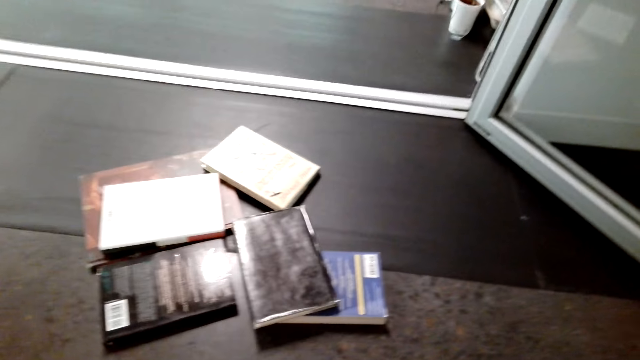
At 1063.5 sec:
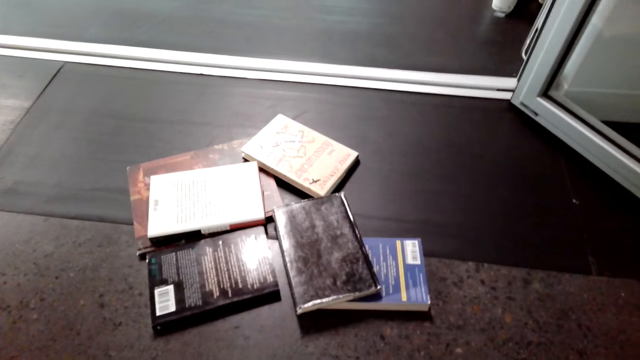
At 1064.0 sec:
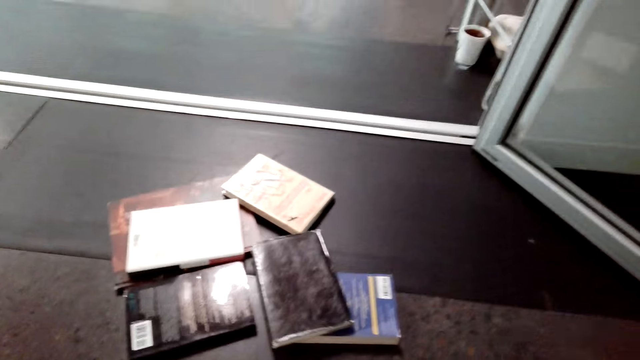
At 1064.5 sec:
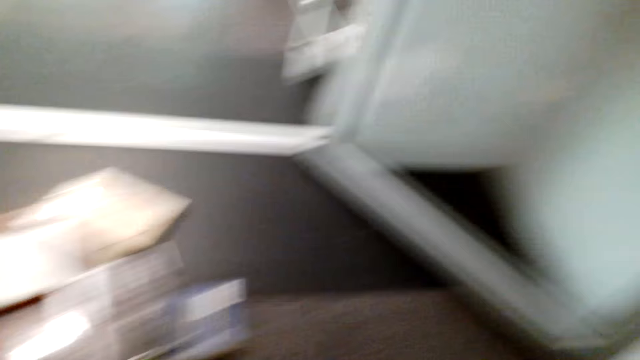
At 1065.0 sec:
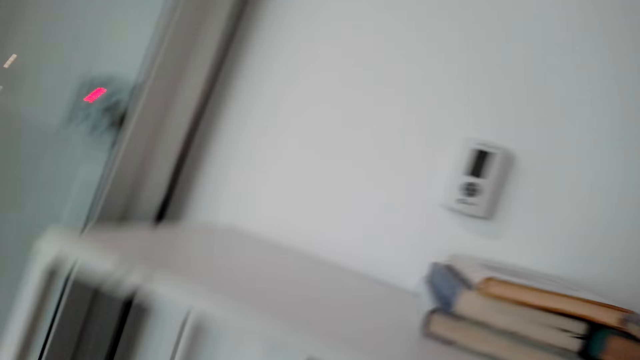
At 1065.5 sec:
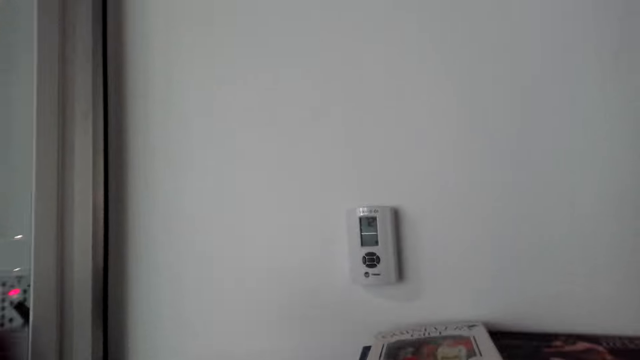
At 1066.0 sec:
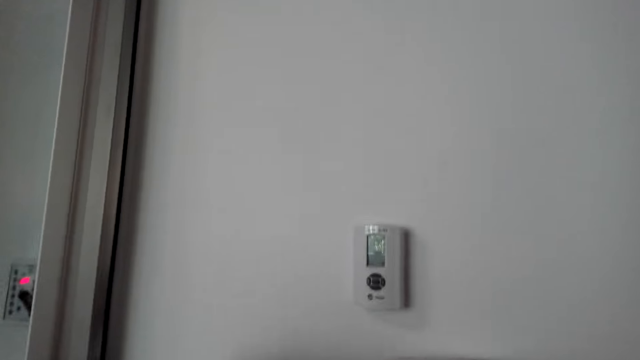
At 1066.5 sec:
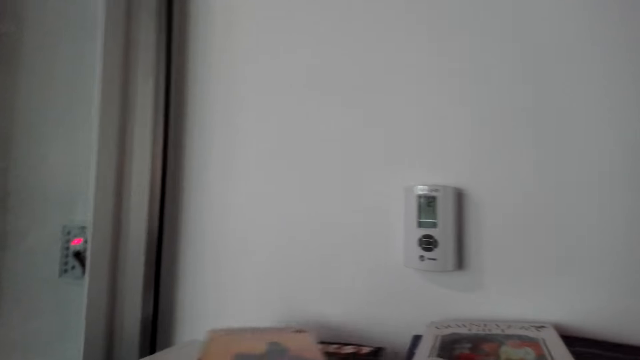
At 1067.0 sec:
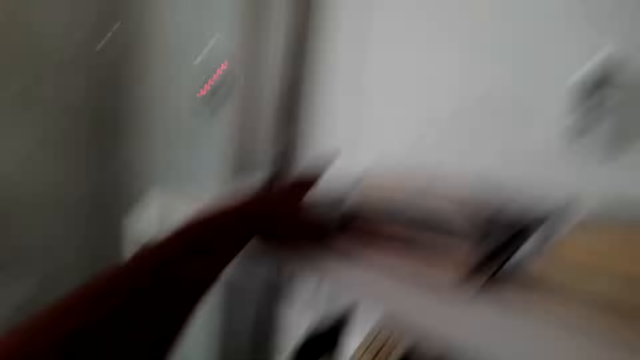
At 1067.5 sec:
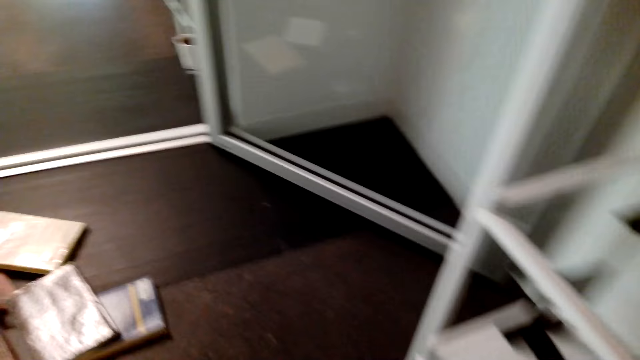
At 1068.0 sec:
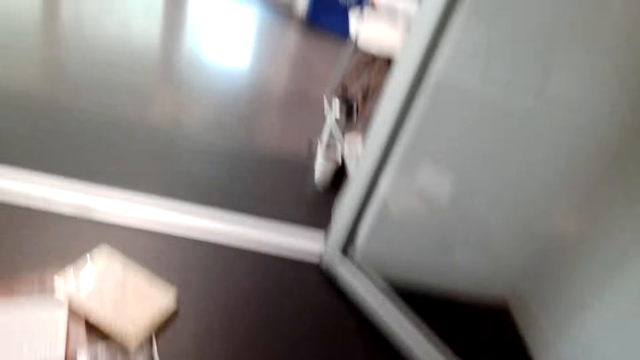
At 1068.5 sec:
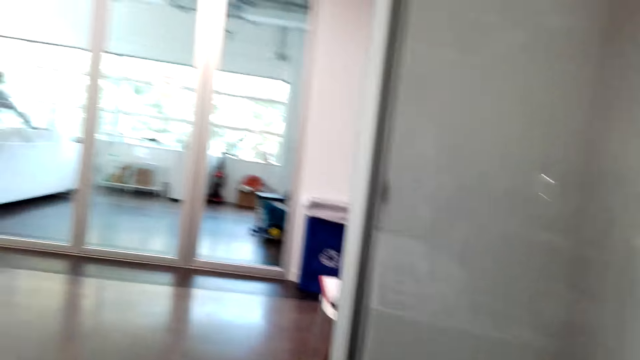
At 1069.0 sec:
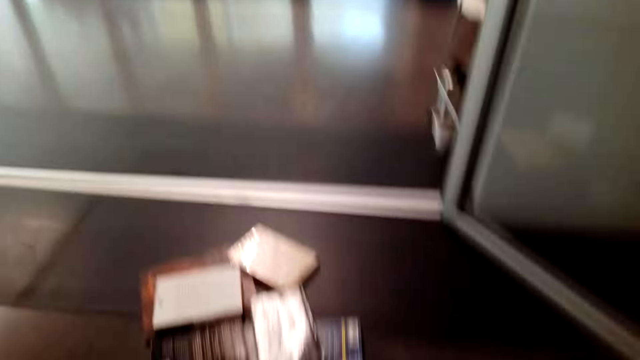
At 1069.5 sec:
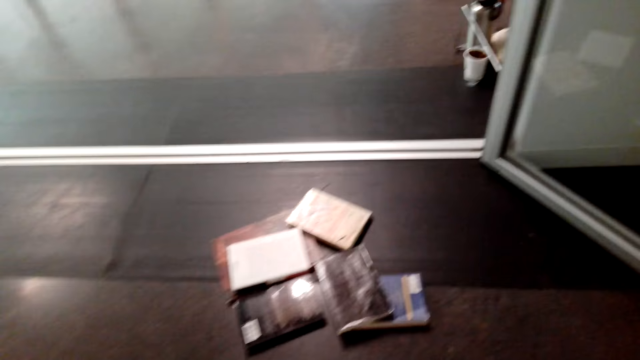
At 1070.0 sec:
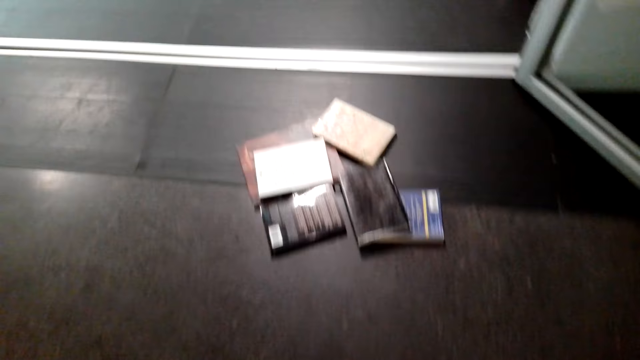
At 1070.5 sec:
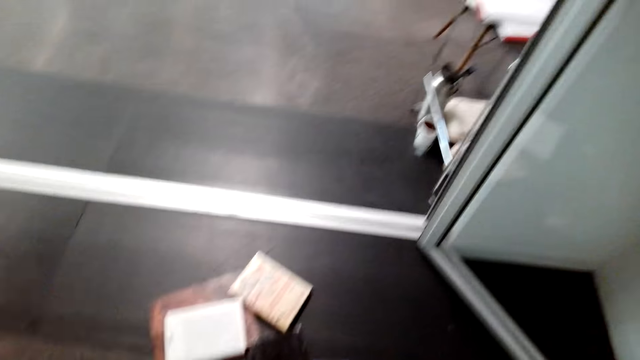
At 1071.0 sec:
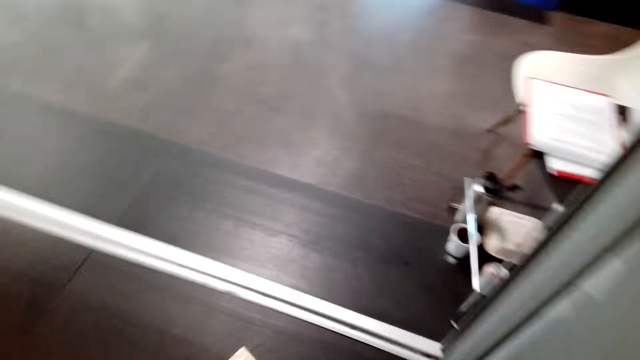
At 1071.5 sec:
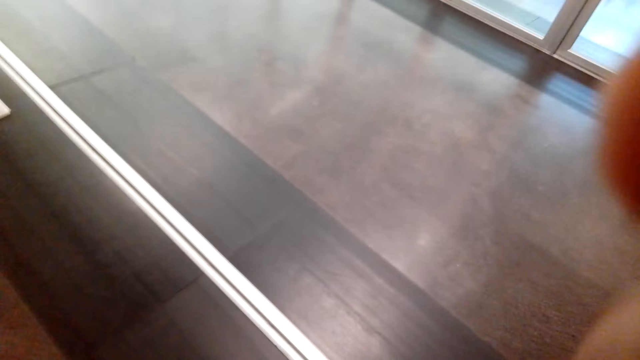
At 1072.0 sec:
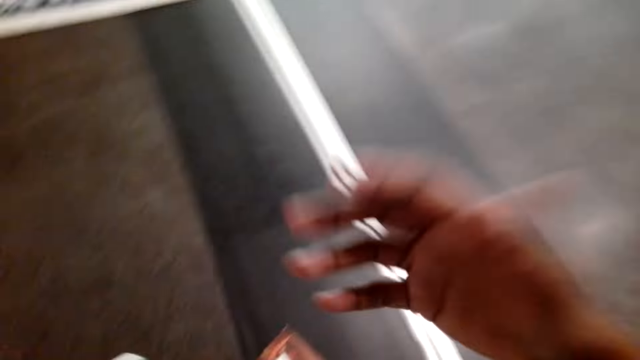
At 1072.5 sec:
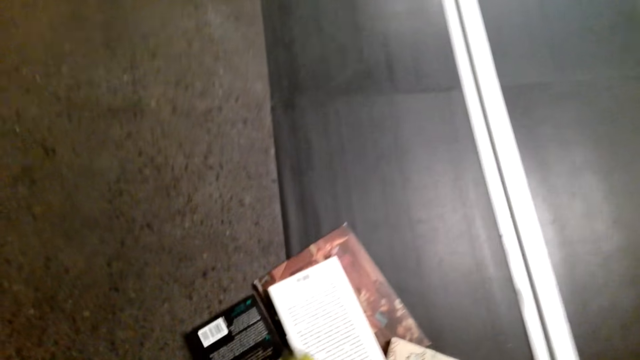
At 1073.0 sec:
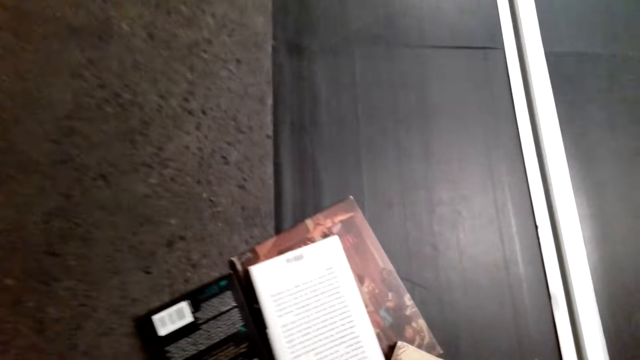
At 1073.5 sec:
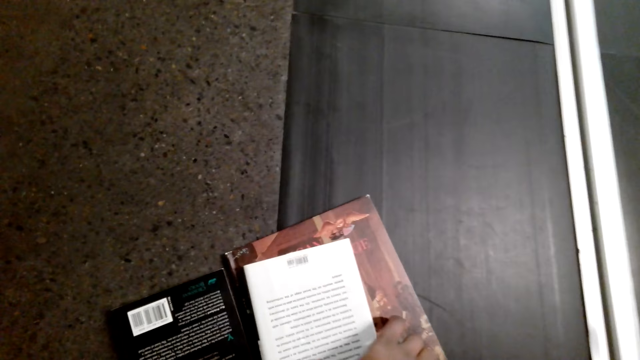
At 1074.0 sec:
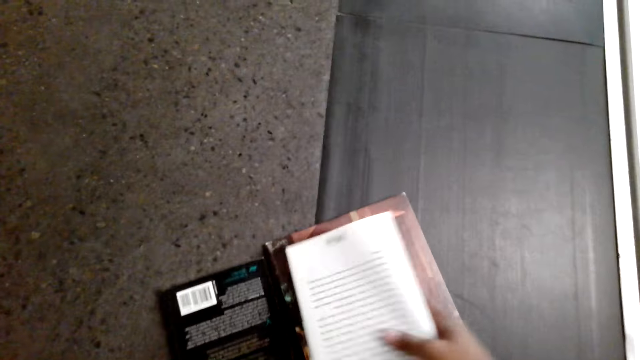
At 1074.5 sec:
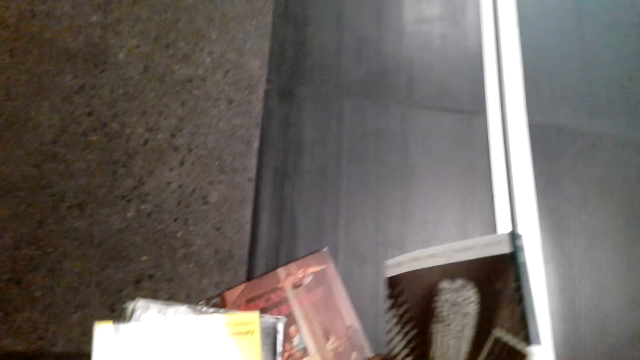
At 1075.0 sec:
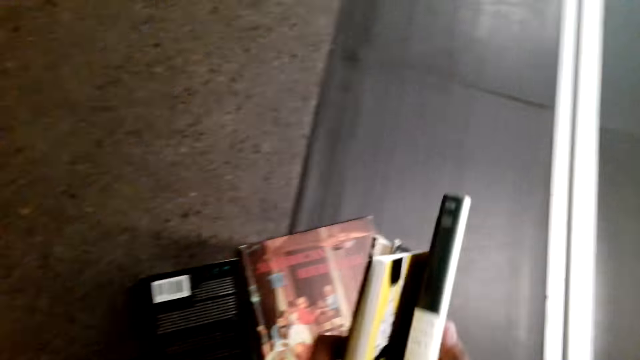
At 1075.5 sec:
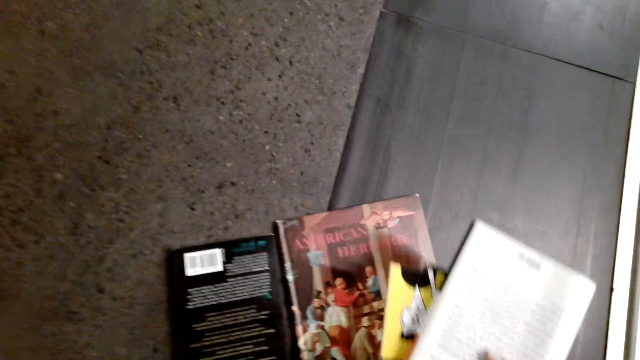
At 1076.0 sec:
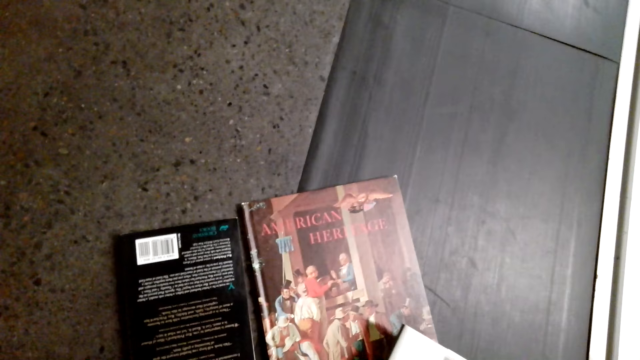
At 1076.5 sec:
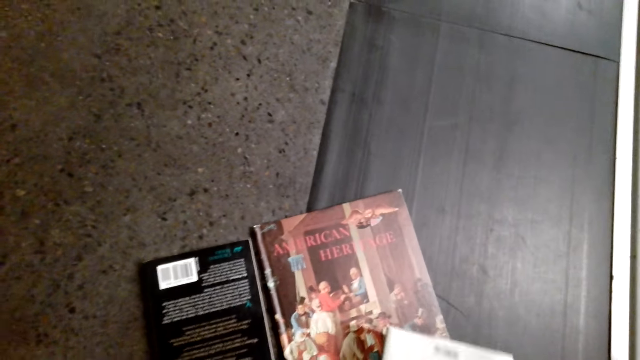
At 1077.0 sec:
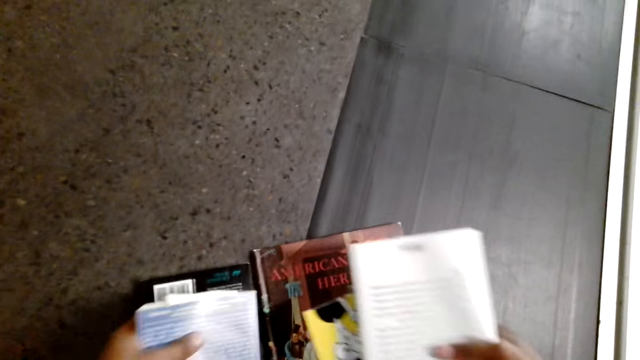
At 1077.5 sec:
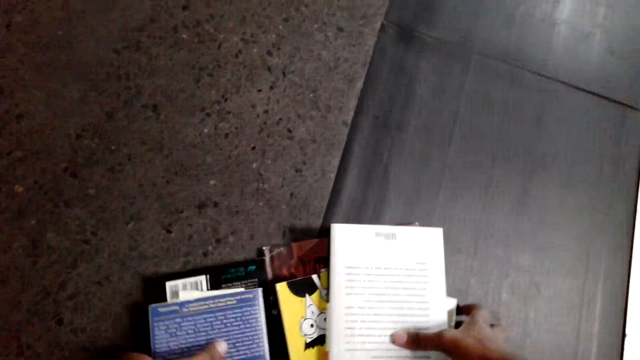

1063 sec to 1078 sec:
The camera wearer puts the books on the shelf. They adjust the camera. They pick up more books from the floor.

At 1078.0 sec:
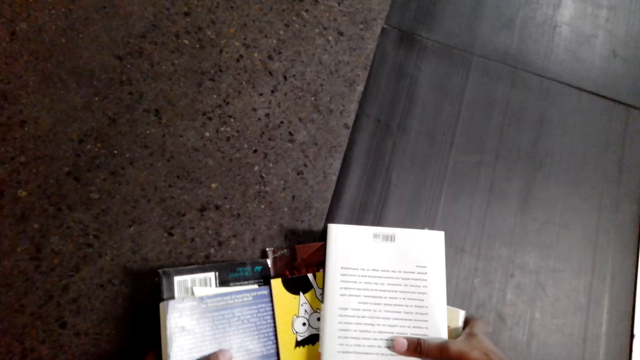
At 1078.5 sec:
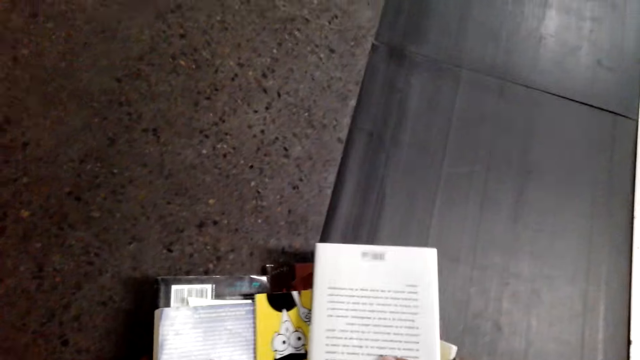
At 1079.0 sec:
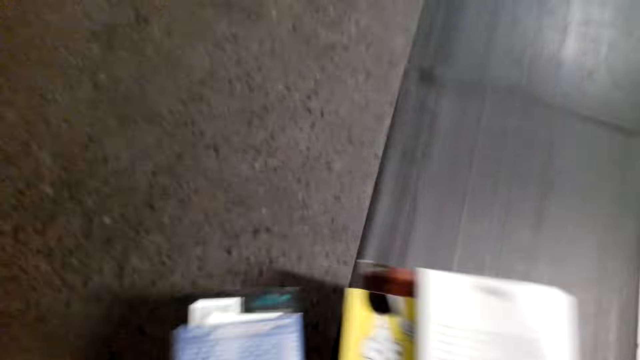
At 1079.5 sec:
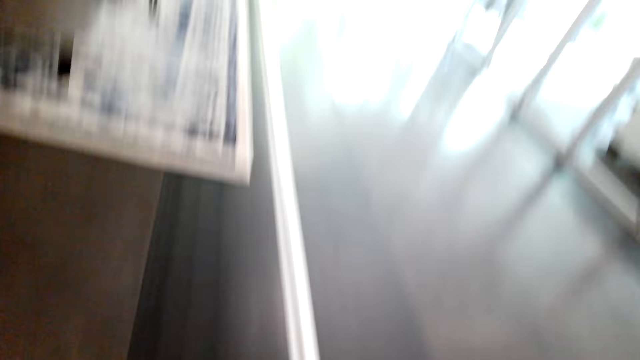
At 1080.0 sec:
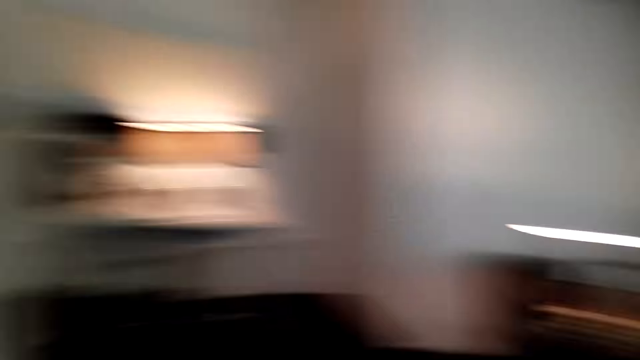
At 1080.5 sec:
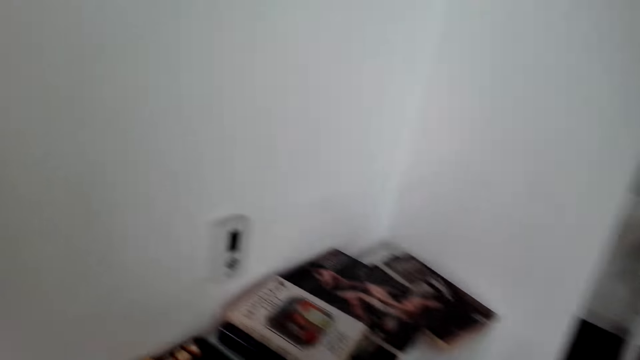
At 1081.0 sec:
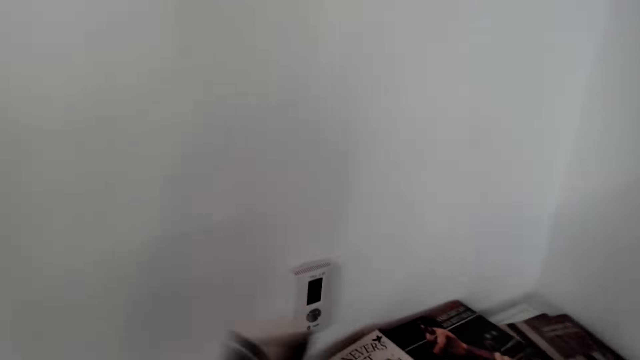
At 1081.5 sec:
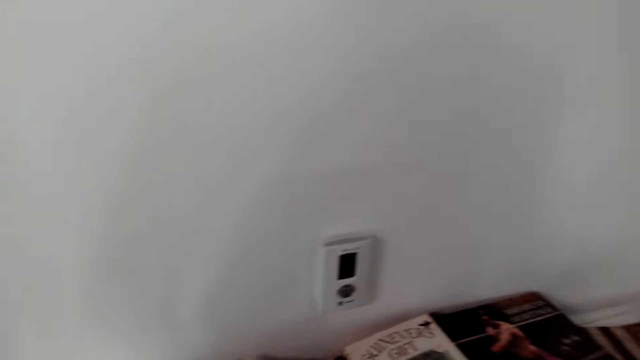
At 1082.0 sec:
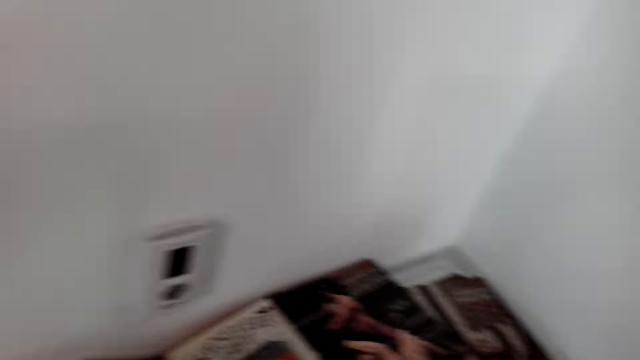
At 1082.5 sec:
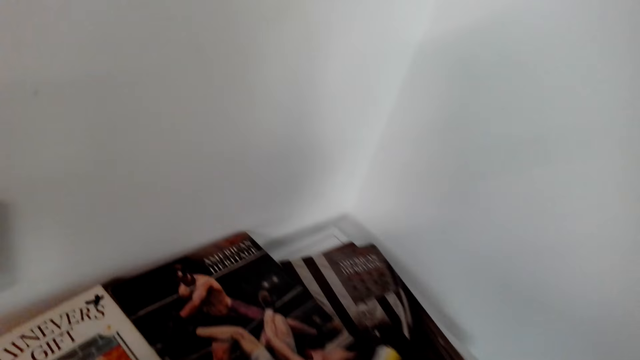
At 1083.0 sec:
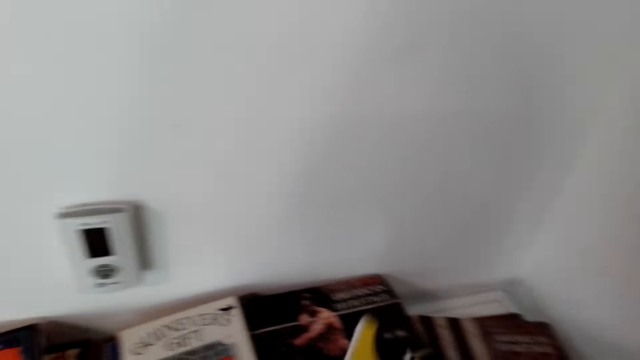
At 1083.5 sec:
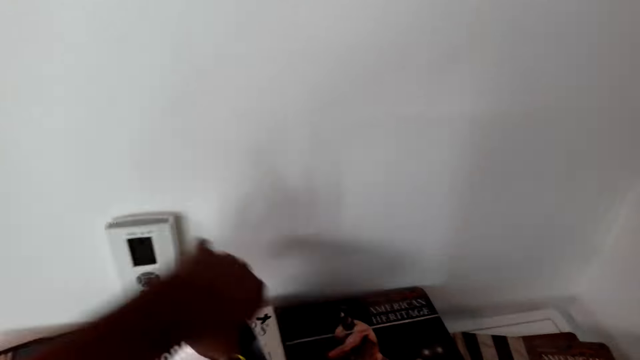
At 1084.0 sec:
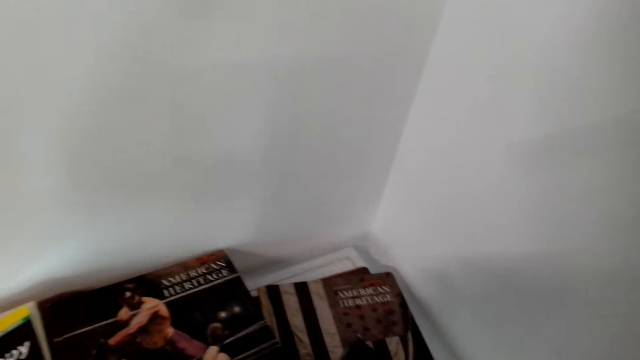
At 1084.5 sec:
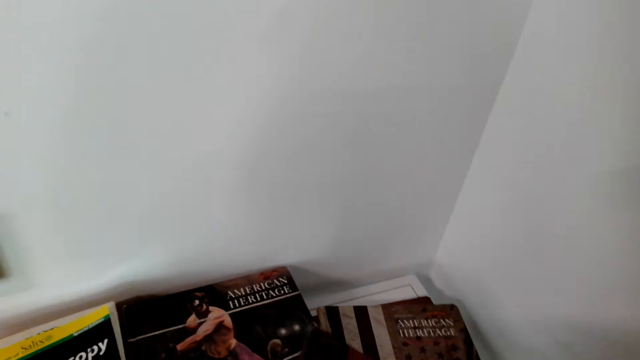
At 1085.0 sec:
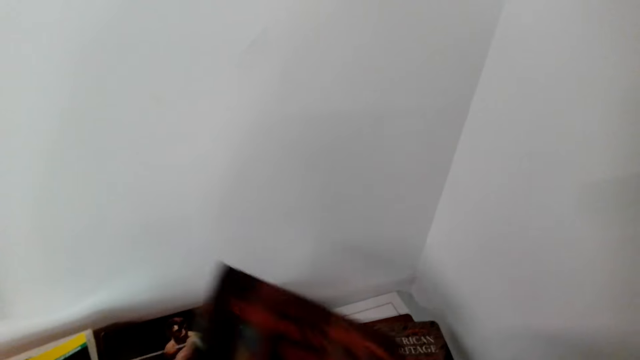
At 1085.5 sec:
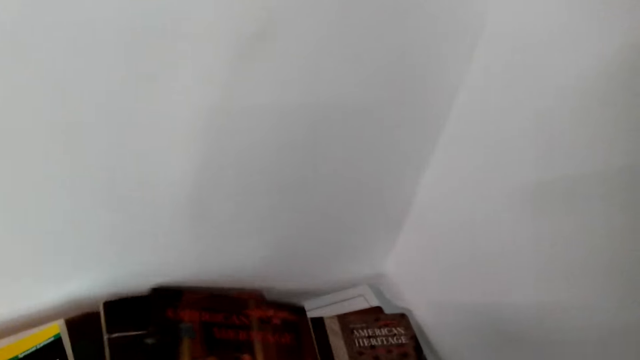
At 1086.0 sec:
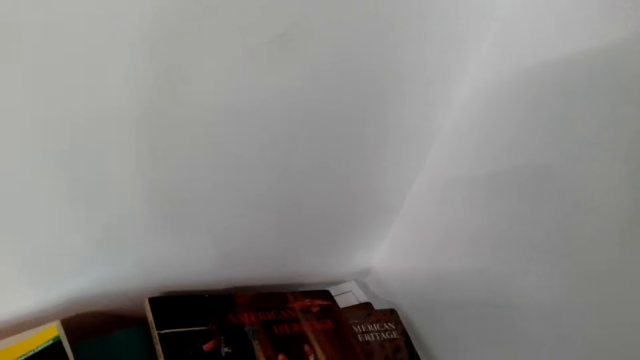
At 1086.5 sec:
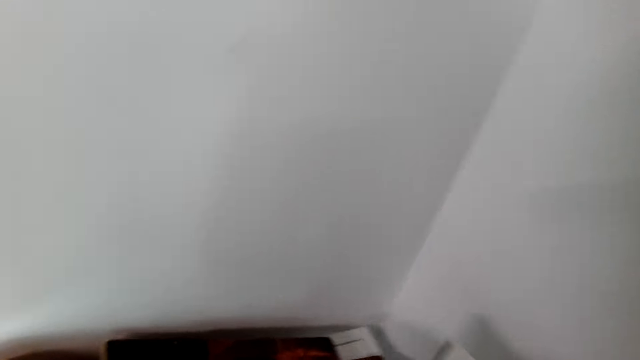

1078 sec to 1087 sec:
The camera wearer puts the books on the shelf.
